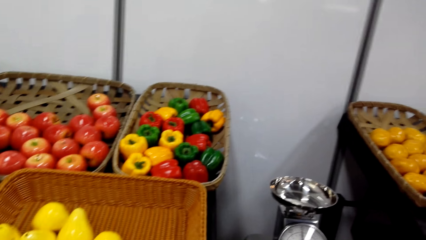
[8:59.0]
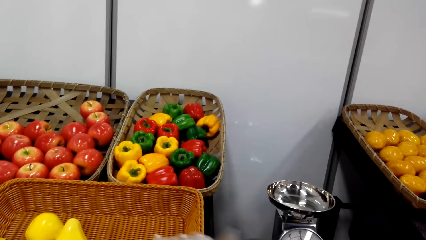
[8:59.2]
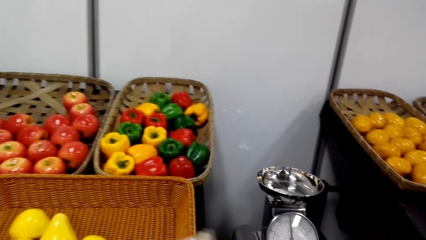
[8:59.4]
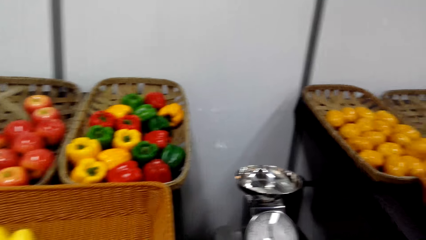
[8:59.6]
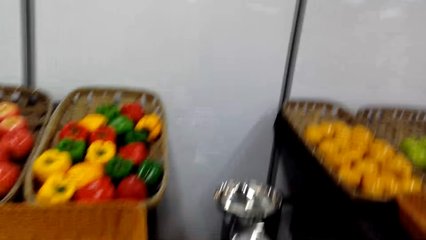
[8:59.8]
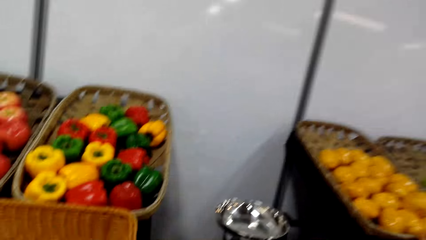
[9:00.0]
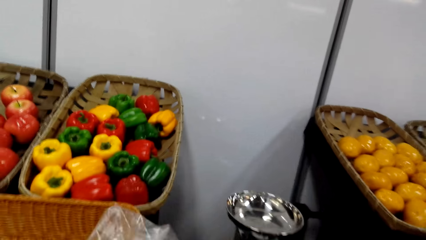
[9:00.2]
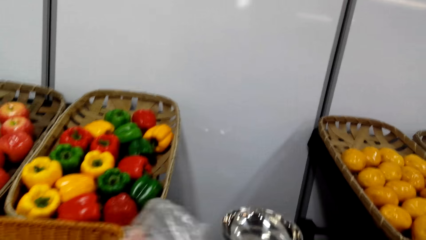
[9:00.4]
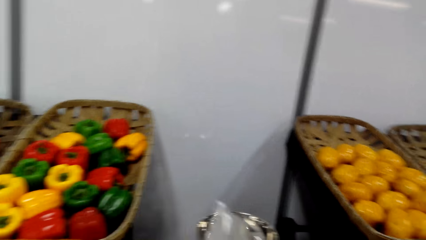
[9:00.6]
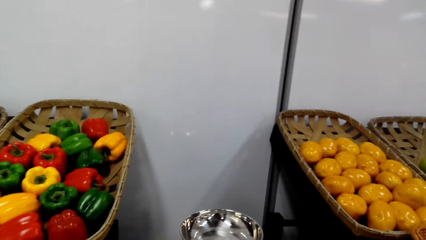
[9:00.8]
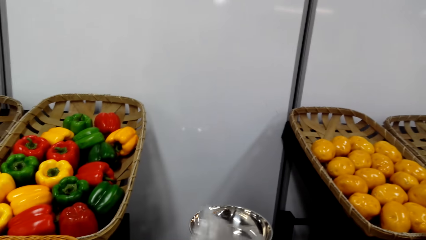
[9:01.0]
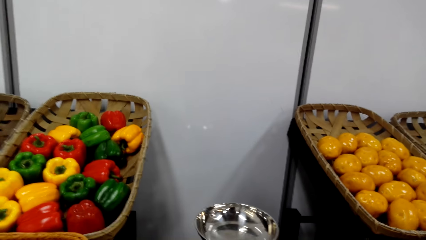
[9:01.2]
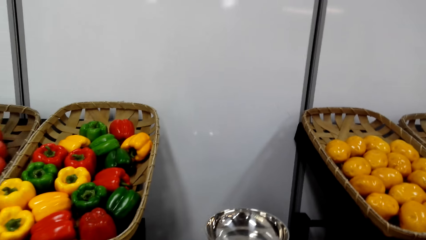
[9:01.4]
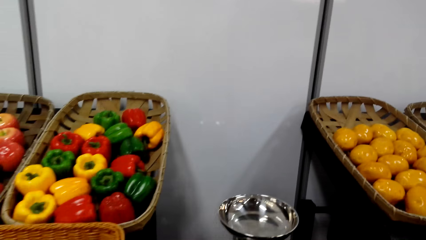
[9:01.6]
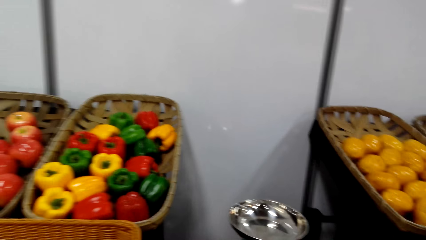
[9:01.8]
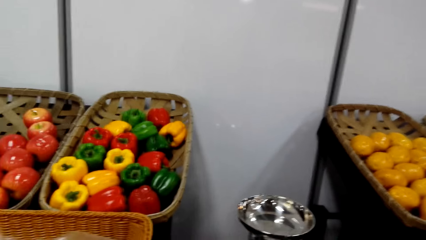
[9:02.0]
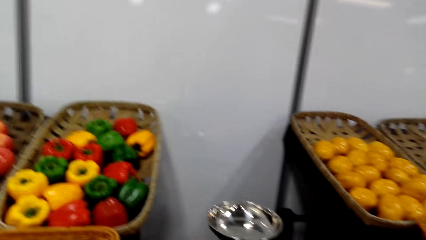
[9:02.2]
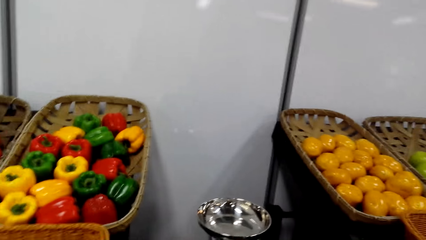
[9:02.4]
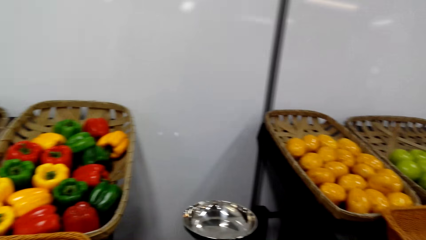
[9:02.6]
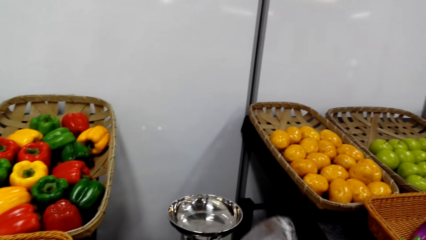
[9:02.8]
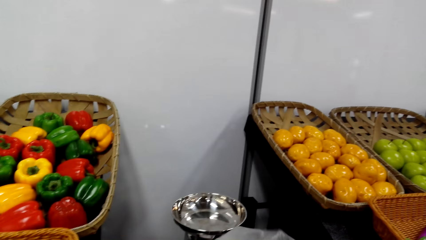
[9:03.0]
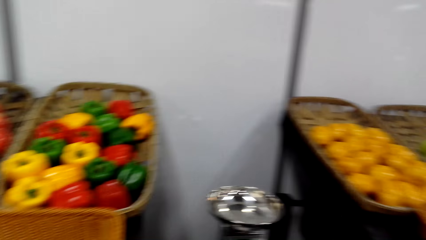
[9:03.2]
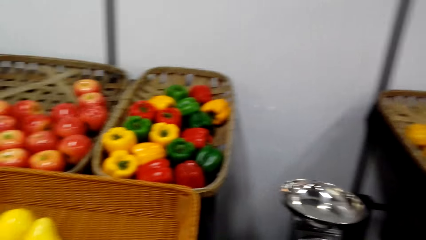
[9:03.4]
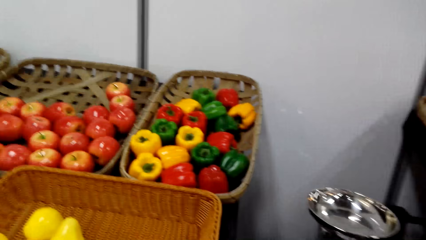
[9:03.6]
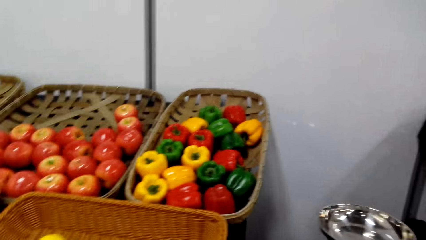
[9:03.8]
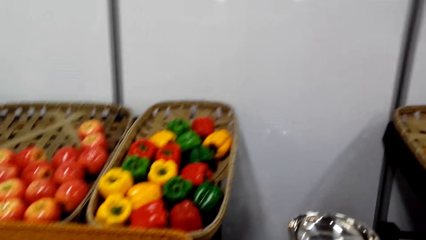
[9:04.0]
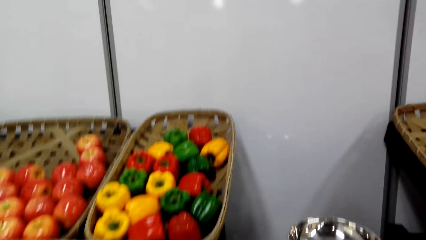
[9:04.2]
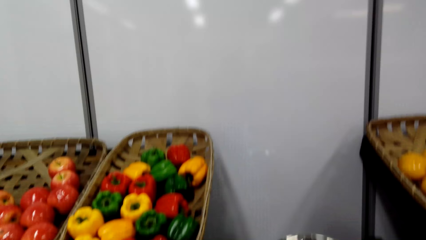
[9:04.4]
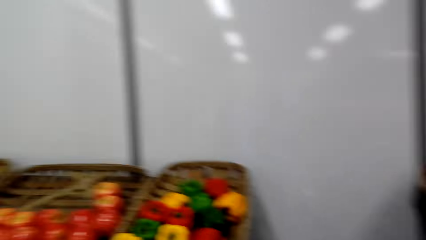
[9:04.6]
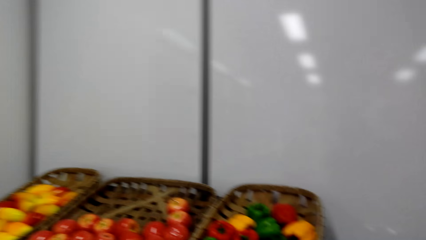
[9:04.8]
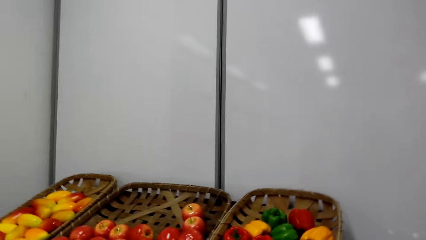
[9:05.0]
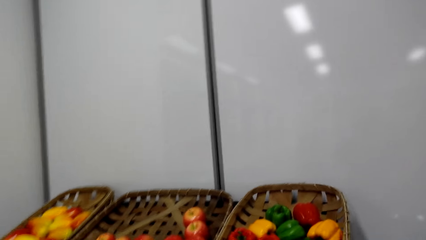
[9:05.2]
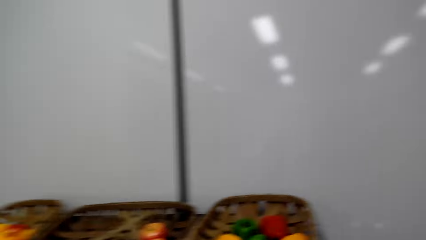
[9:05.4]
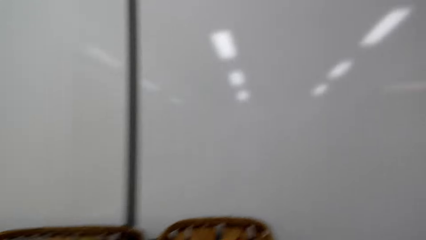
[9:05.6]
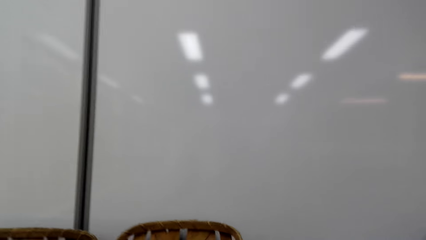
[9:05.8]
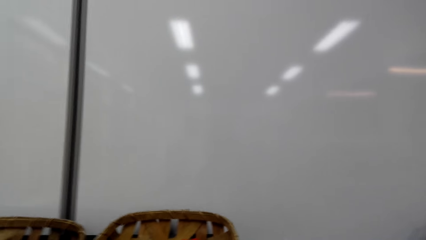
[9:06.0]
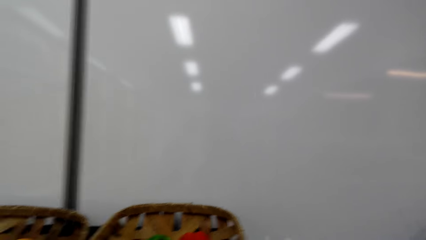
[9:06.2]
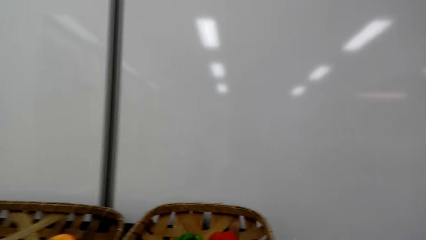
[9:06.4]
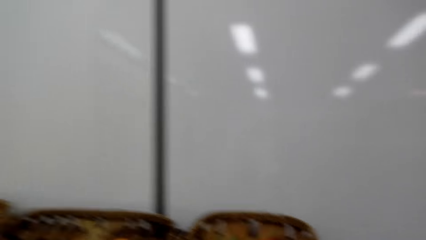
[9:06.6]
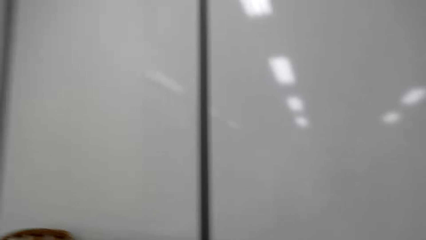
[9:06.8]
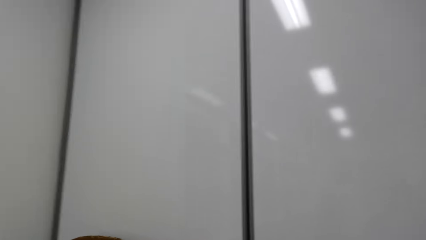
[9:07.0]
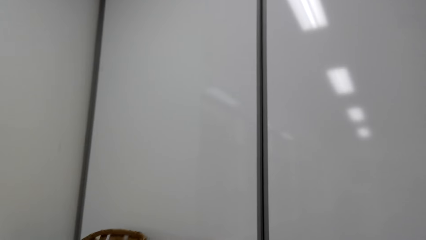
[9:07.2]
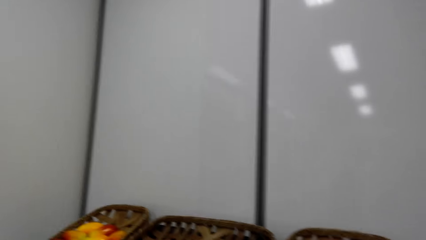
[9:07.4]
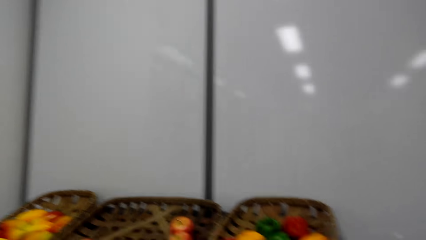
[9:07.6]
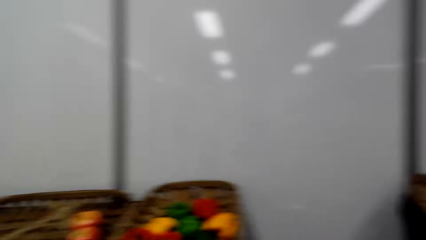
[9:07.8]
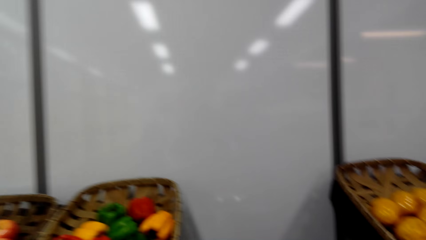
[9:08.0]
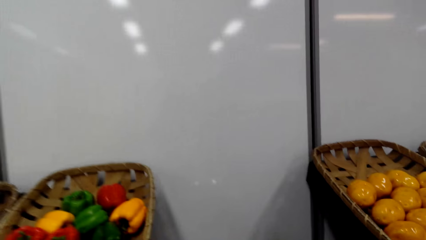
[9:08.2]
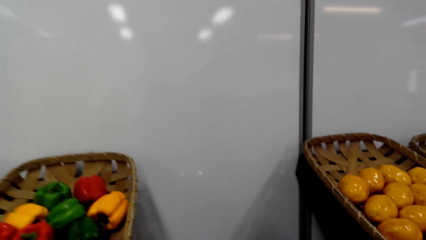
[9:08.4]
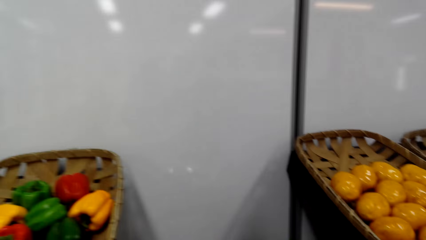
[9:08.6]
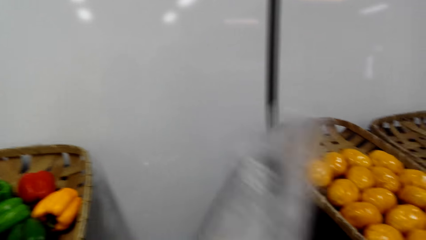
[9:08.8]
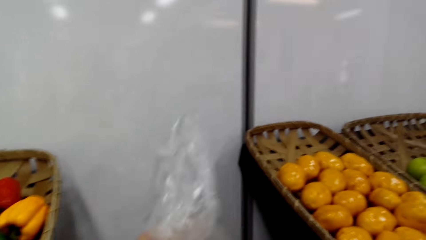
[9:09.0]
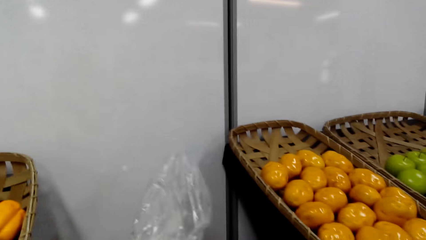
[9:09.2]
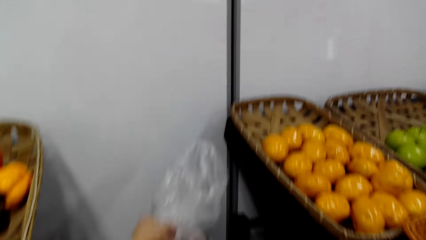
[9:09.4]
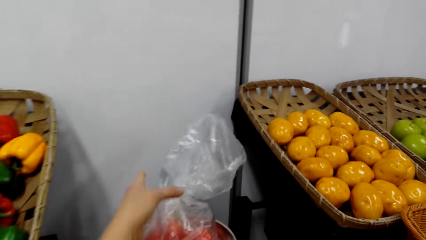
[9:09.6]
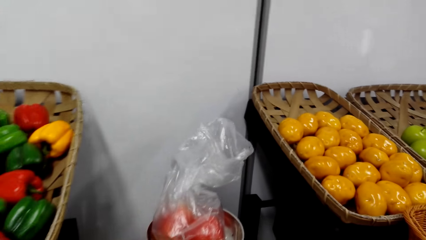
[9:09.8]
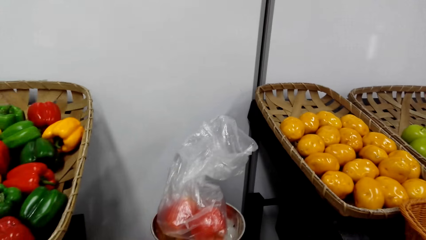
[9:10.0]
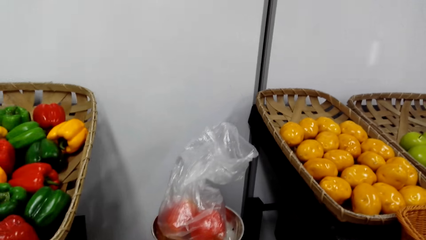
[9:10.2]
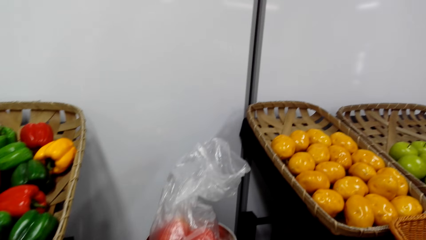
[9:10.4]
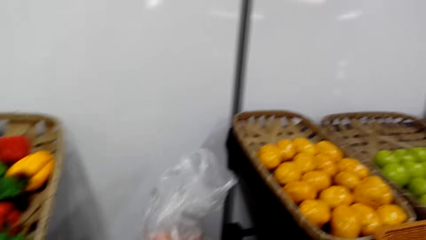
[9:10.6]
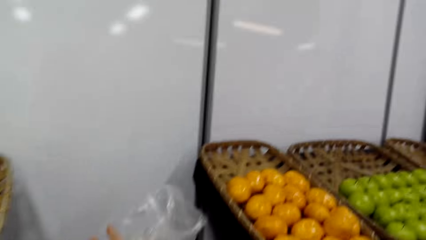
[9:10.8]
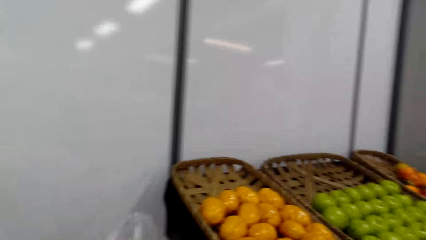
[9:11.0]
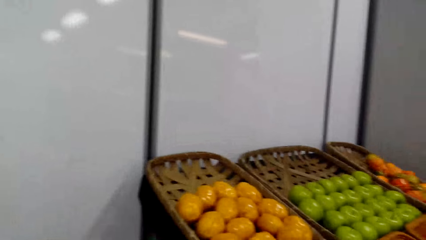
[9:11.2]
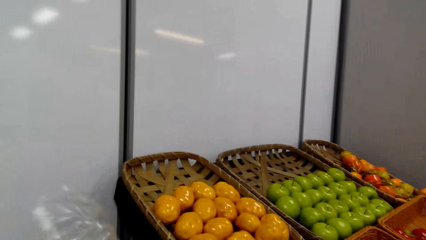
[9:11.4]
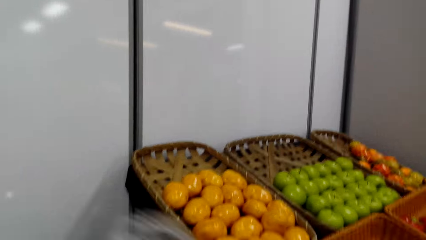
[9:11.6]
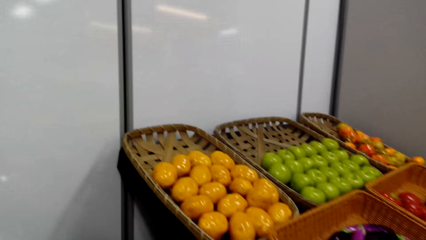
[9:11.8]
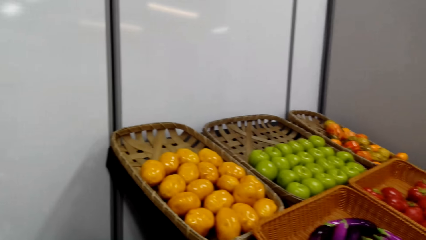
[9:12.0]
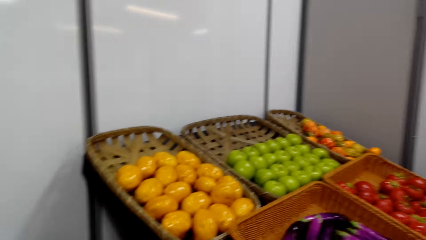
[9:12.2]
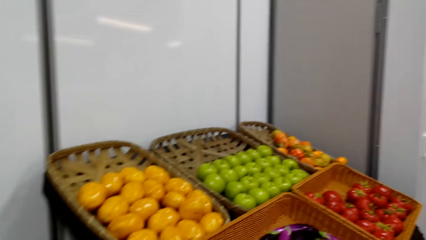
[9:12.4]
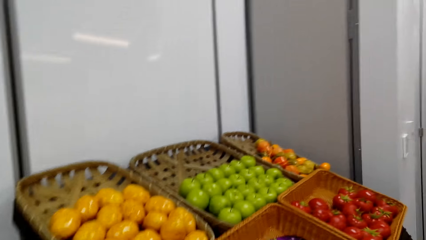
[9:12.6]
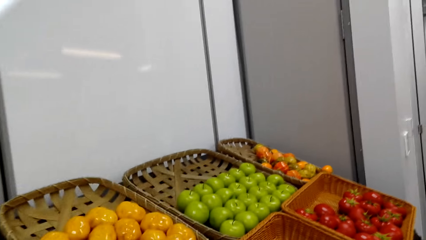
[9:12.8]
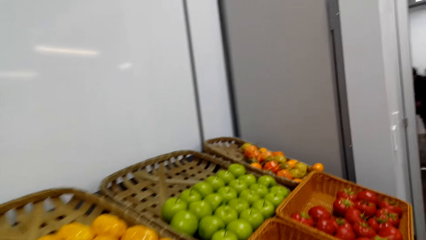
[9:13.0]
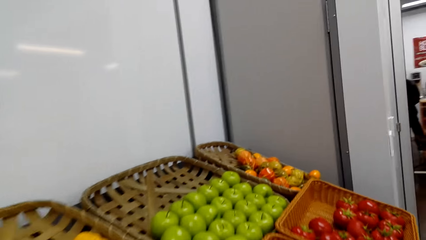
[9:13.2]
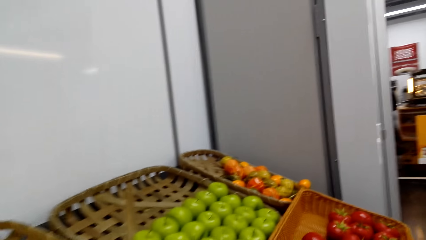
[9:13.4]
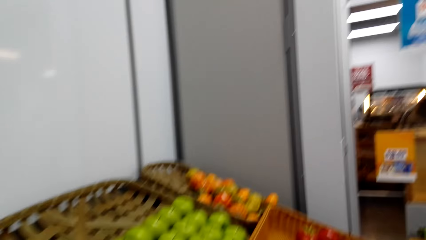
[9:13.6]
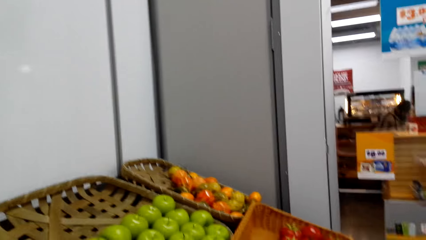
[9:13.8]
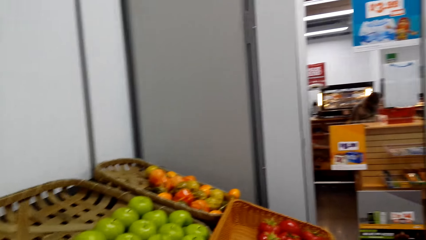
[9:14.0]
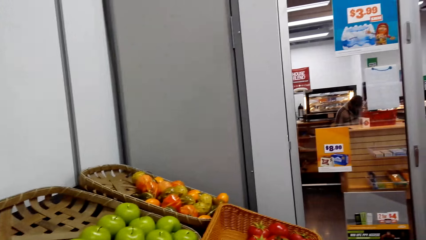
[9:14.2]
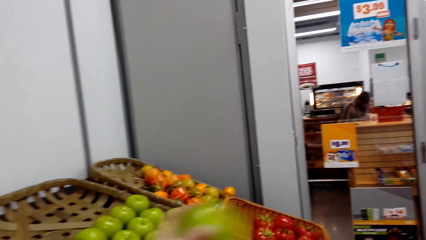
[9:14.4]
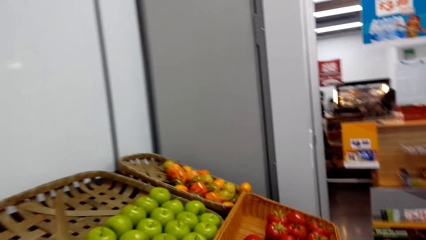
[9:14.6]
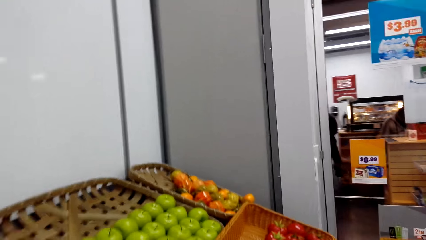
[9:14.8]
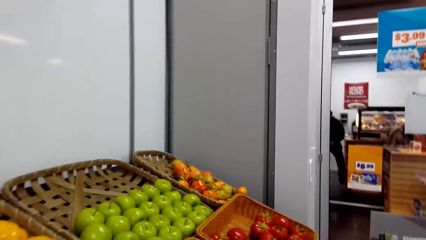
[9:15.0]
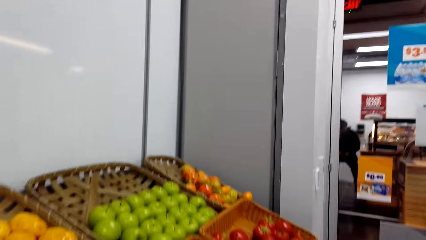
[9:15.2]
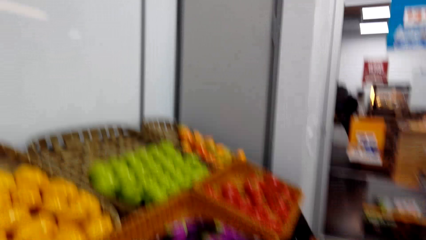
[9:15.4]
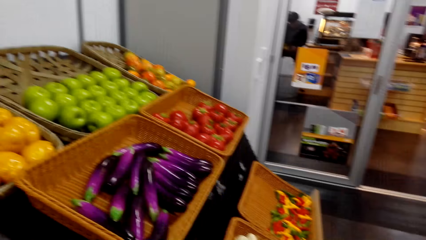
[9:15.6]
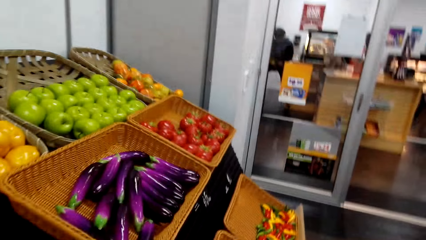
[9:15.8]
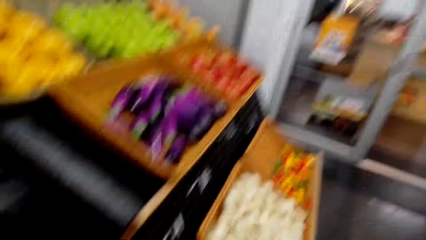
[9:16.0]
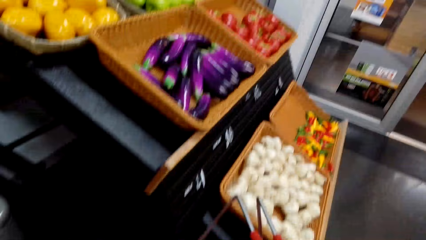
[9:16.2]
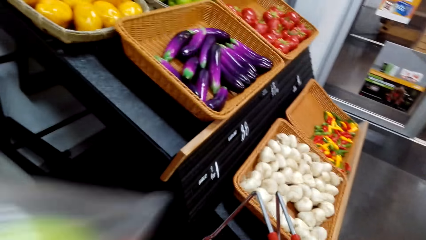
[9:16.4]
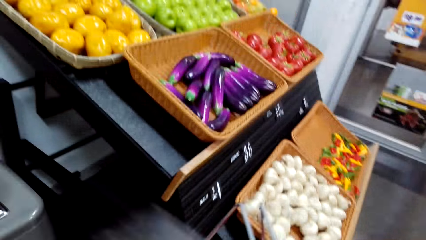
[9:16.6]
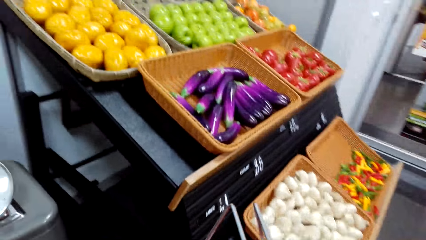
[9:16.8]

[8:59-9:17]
The camera wearer puts the package in the weighing machine. They put the apple on the machine weight. They pick up the package. They walk around the supermarket.
